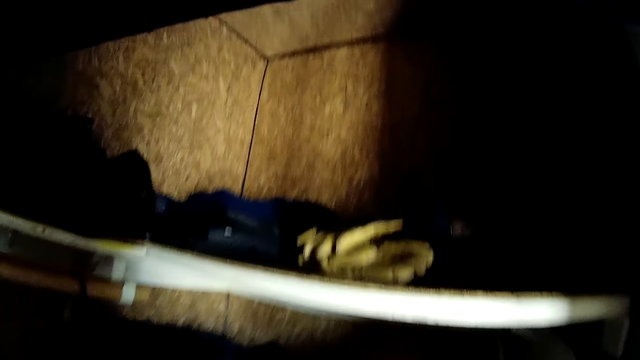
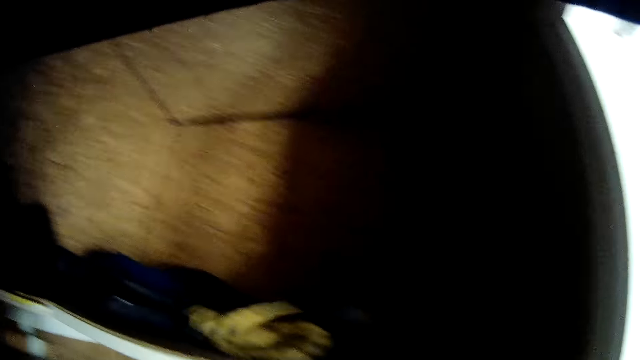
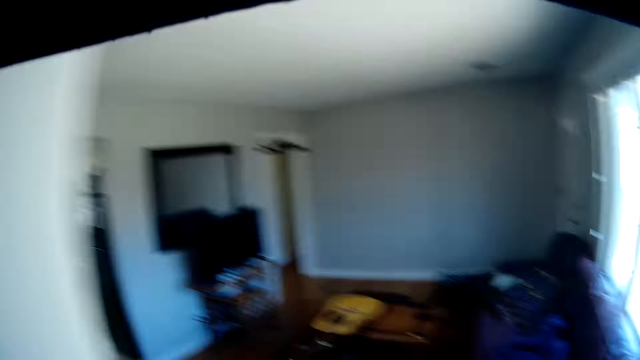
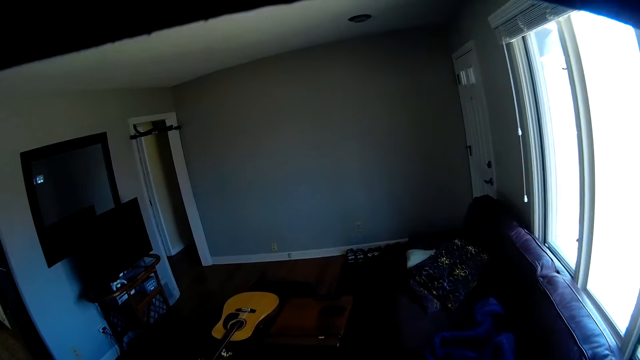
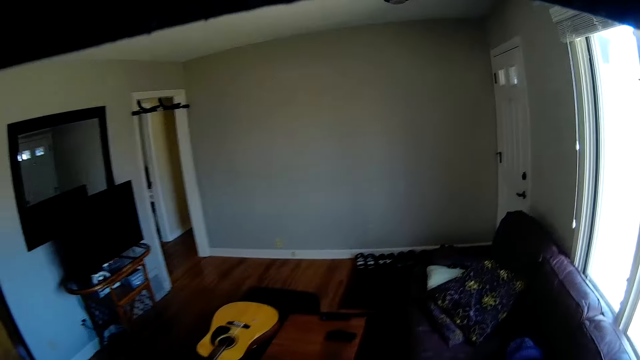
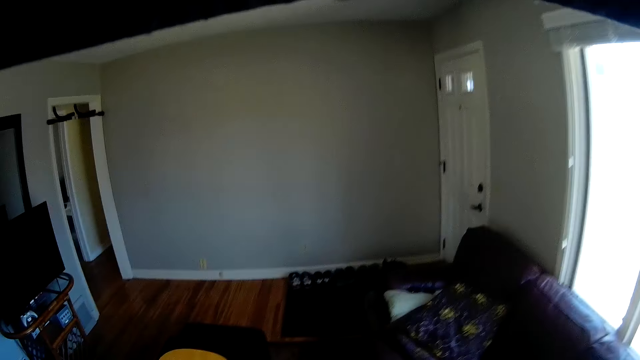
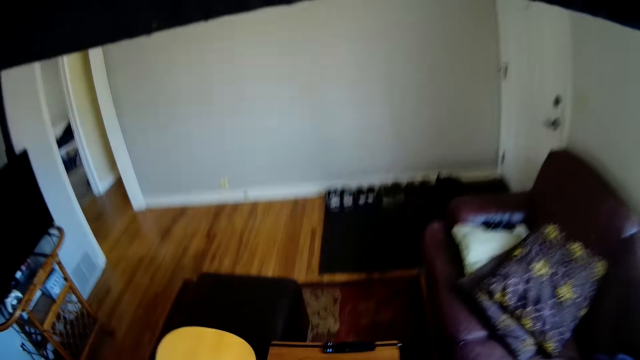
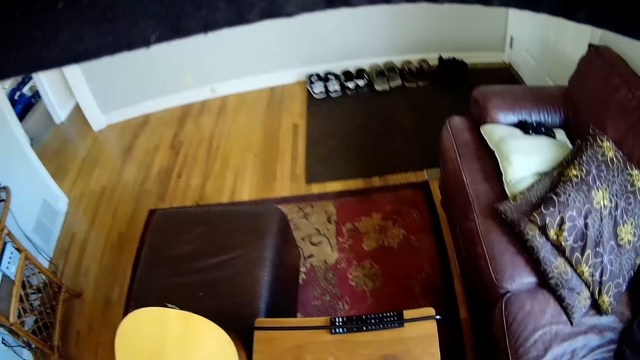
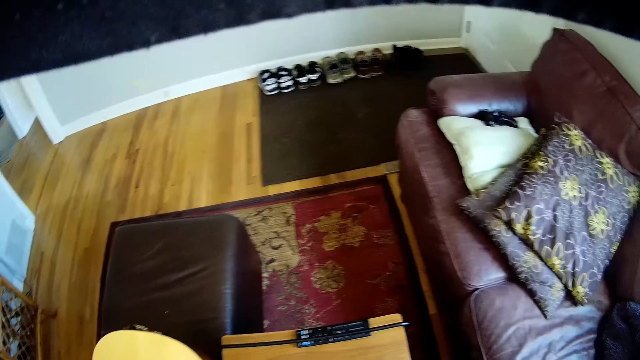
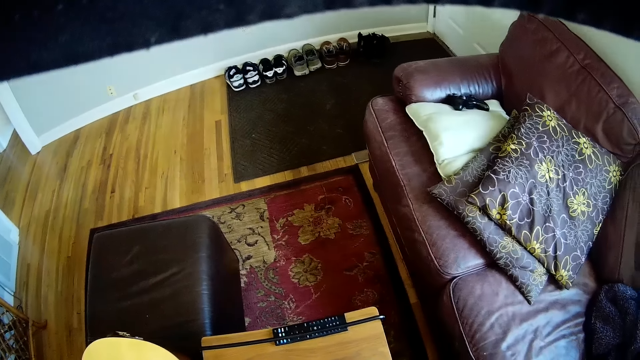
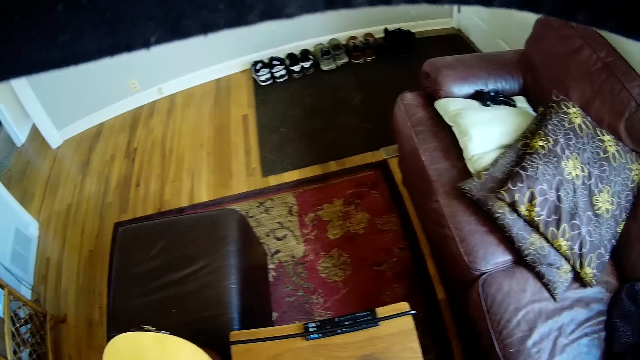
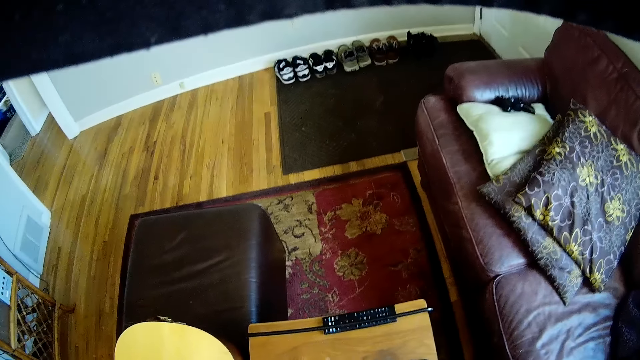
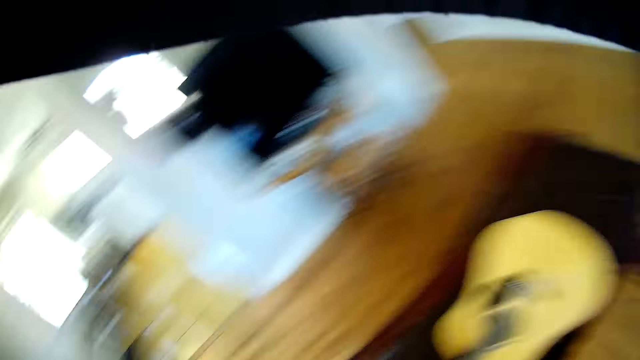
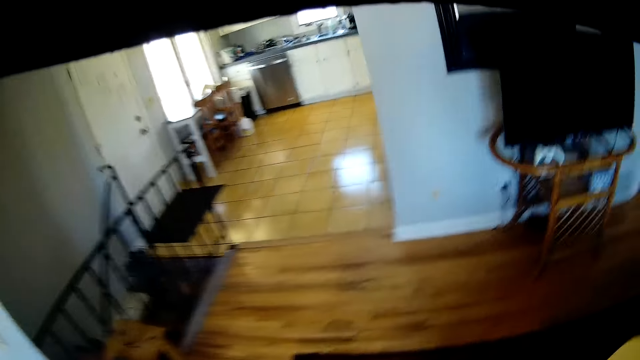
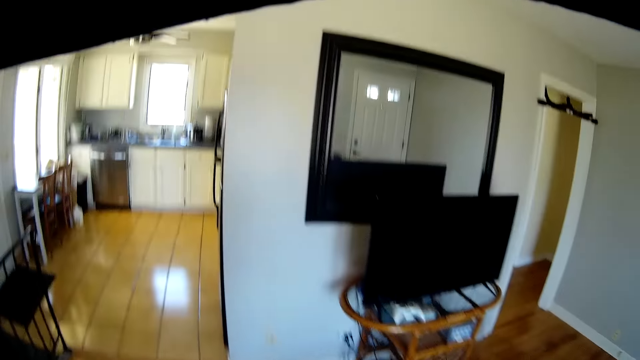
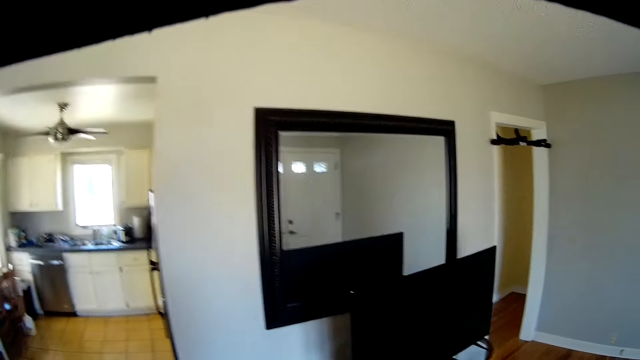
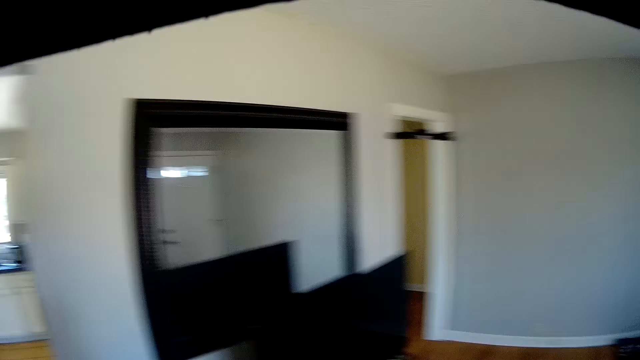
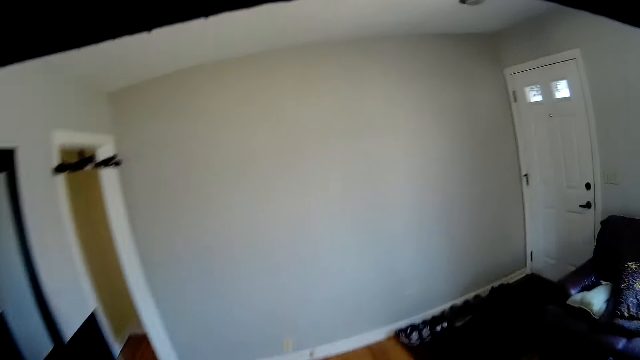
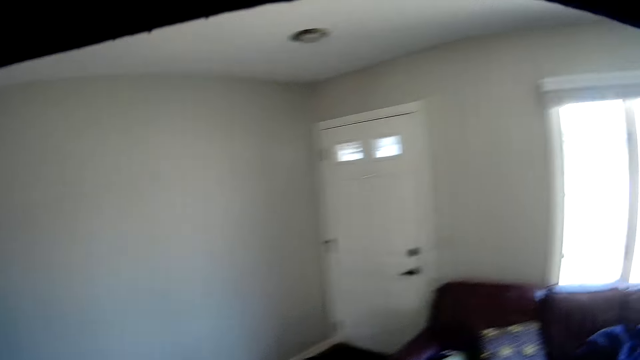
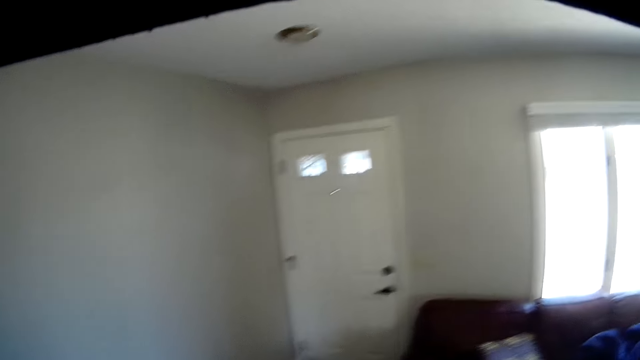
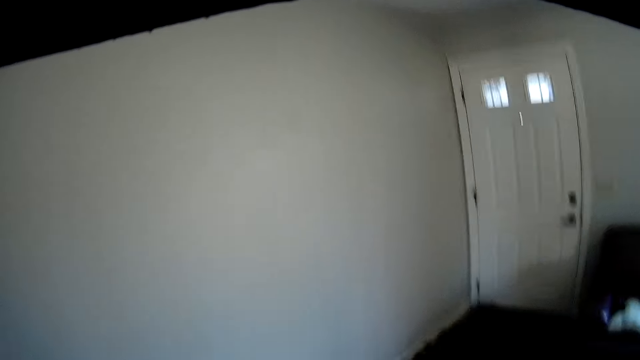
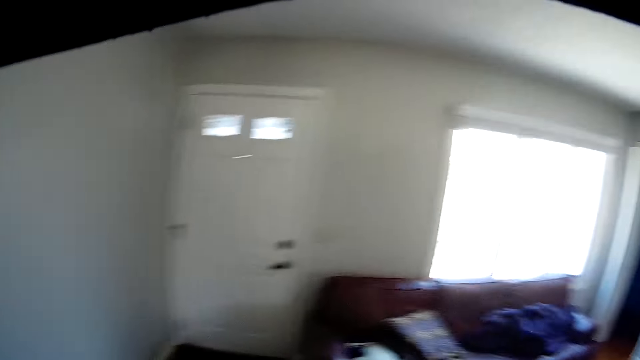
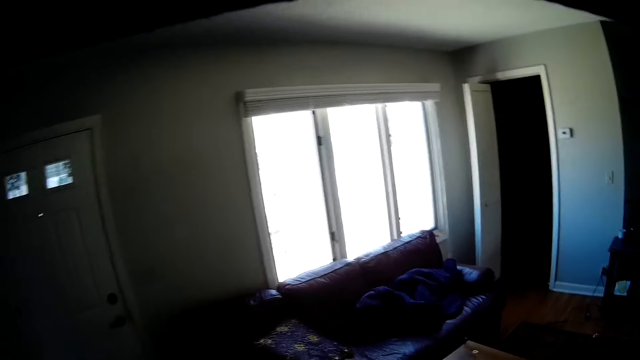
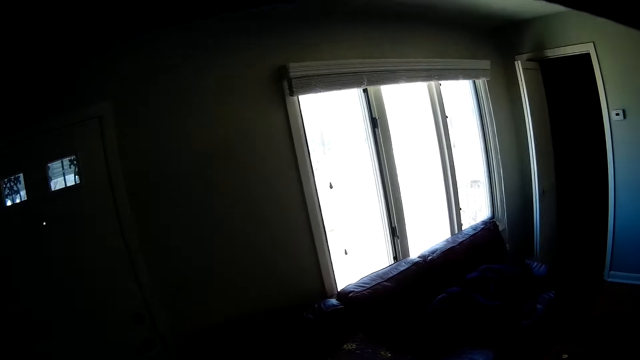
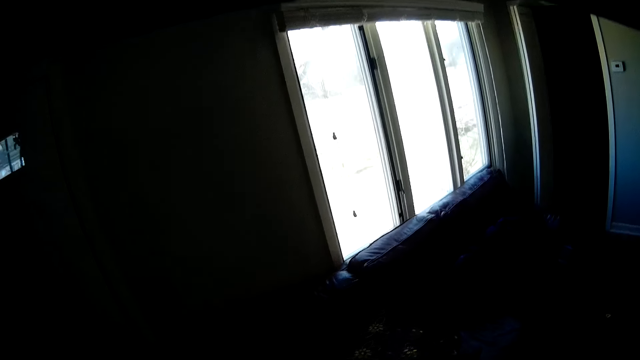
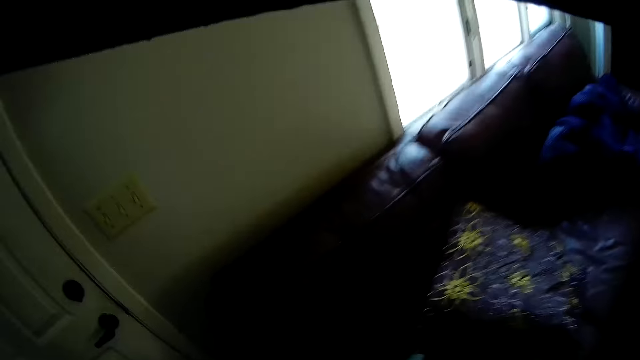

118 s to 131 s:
The camera wearer stares on the floor. They look around a room.

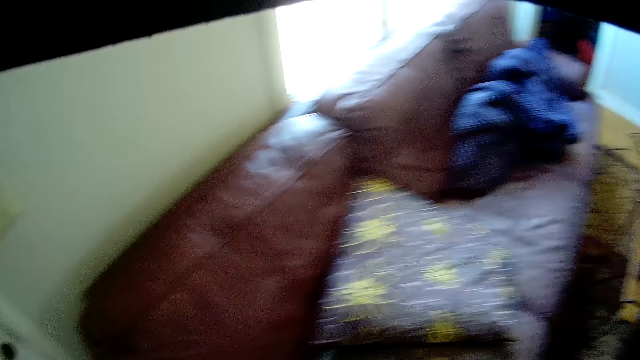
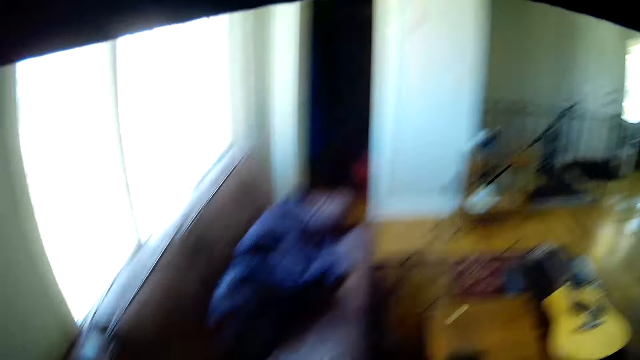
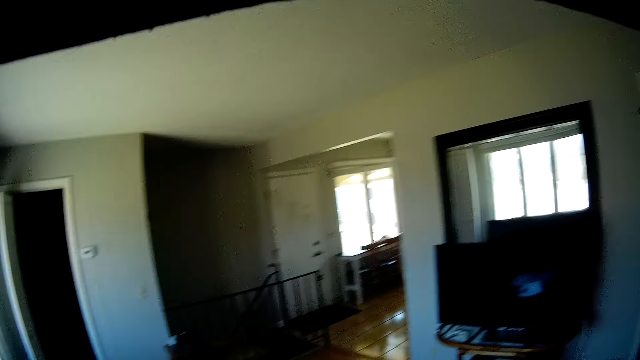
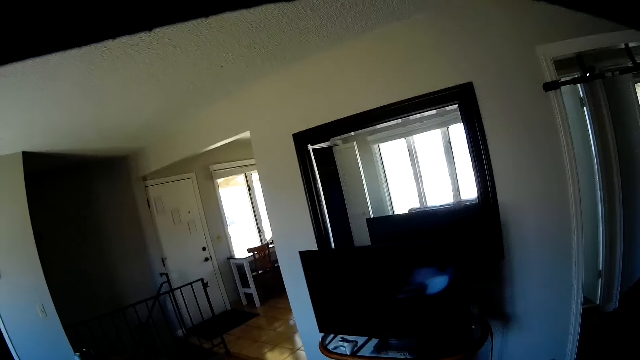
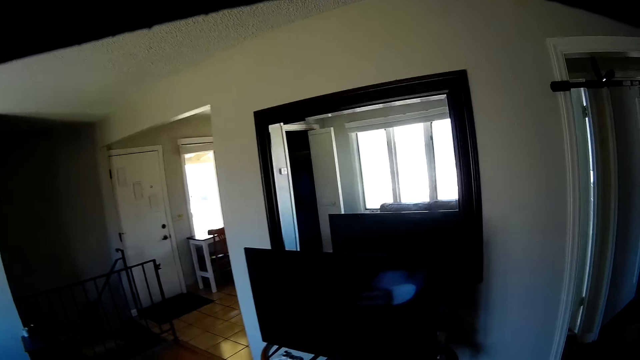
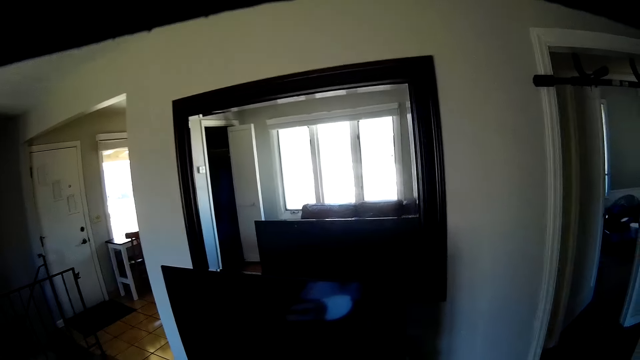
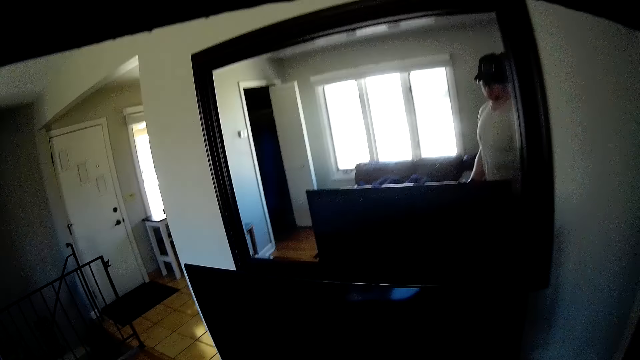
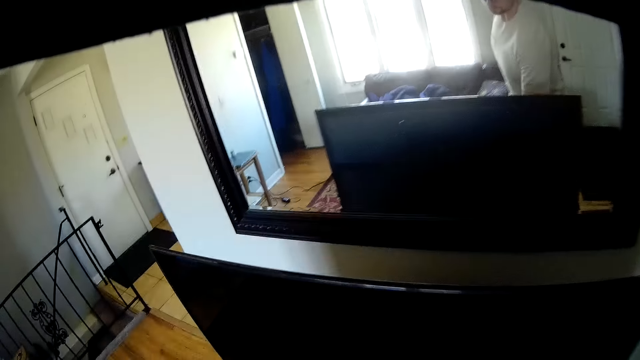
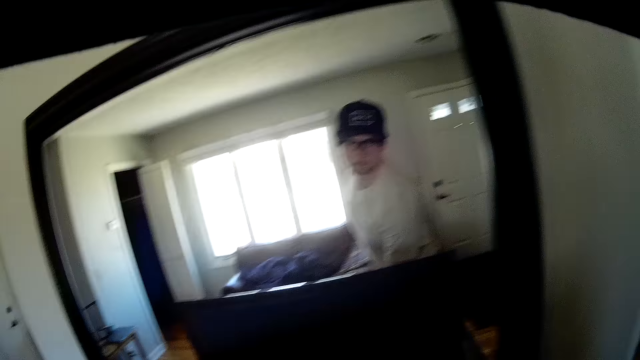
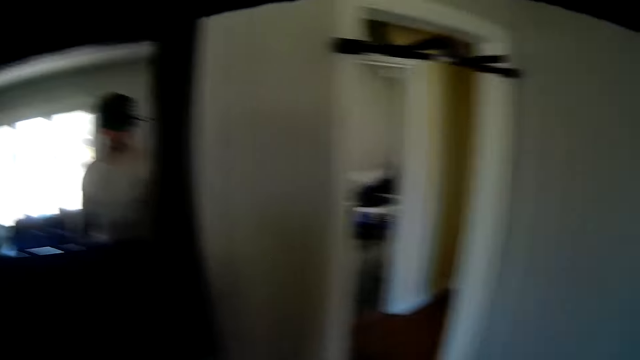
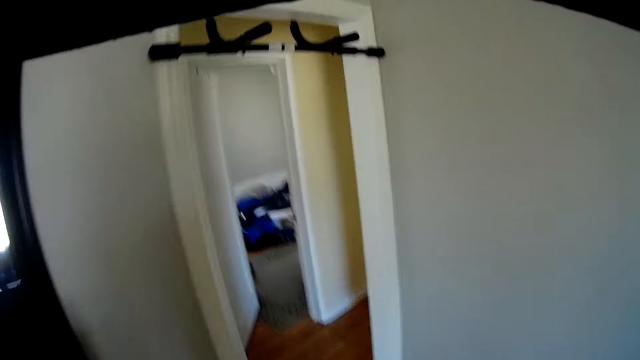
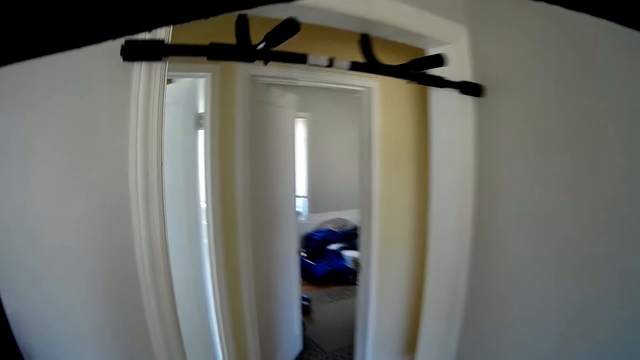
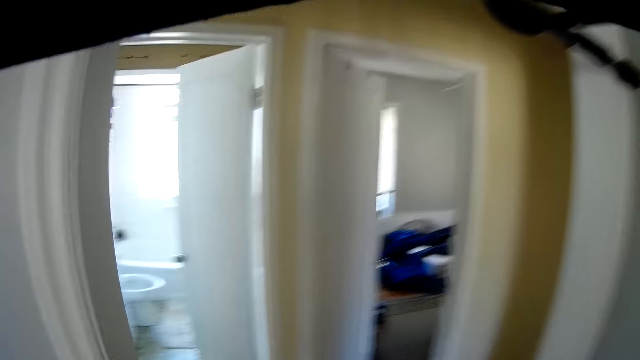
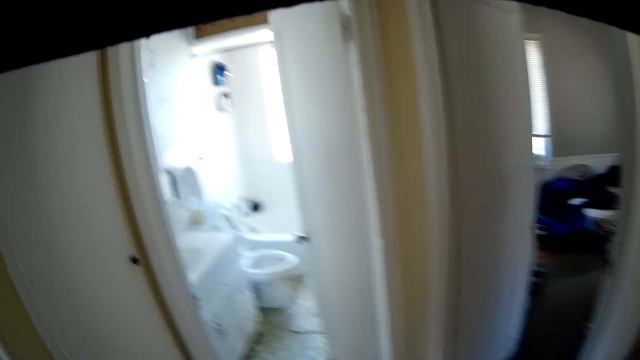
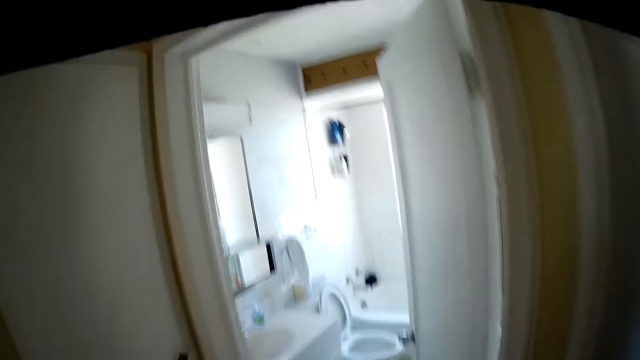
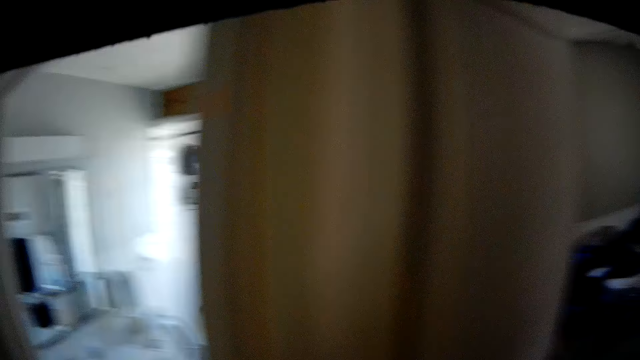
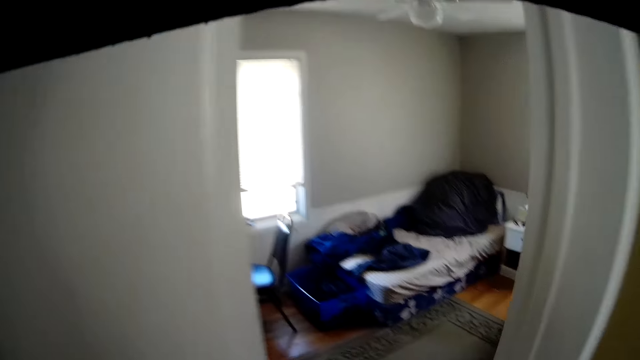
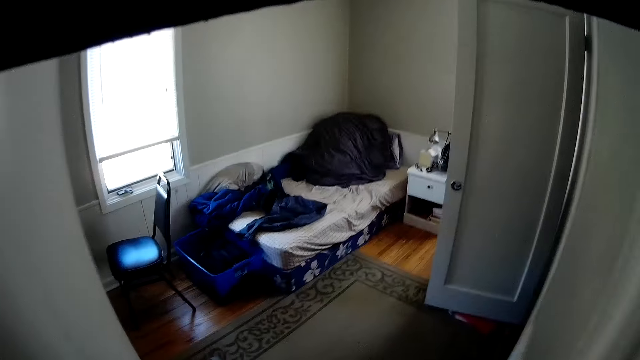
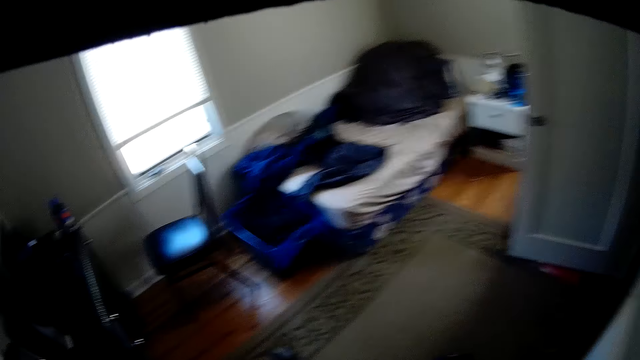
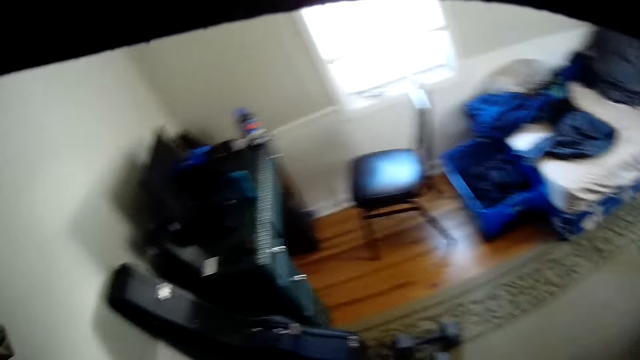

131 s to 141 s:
A man stands in a room. The camera wearer walks around the room.
